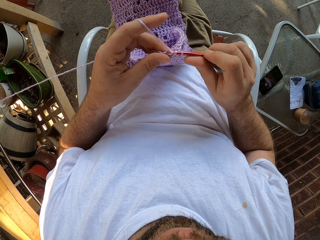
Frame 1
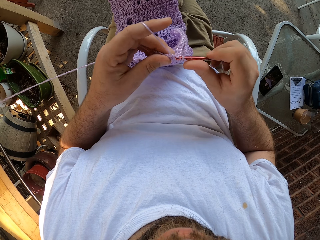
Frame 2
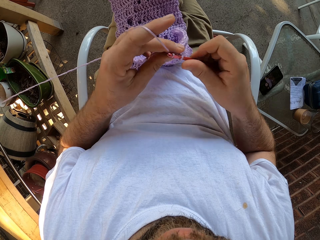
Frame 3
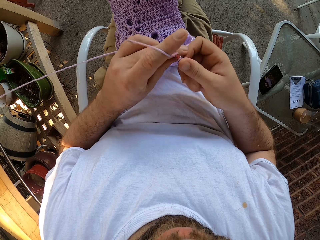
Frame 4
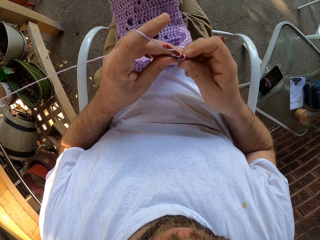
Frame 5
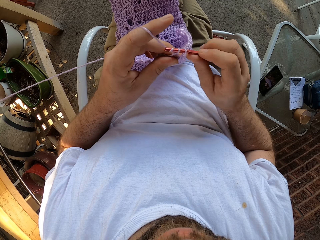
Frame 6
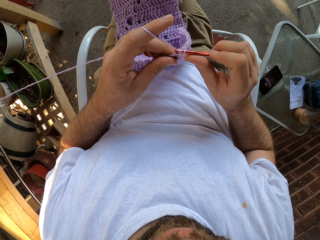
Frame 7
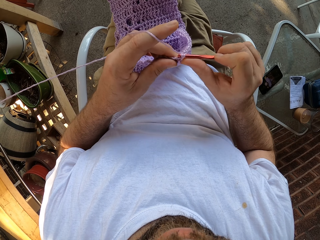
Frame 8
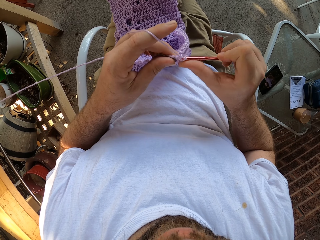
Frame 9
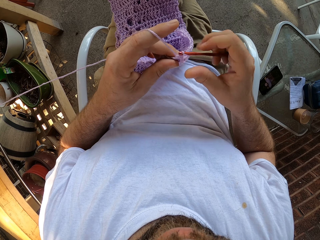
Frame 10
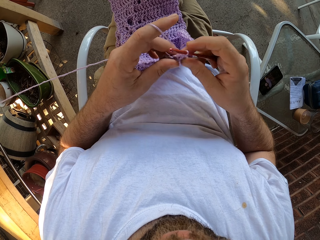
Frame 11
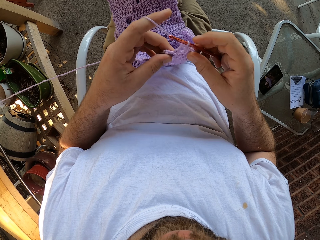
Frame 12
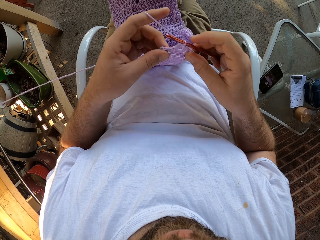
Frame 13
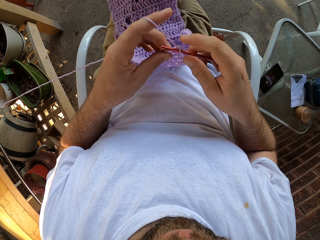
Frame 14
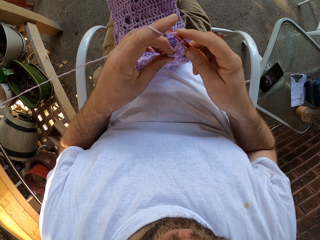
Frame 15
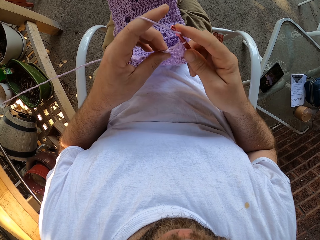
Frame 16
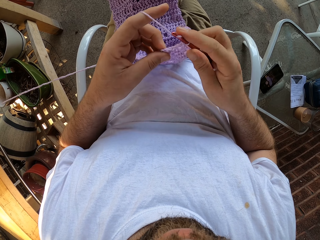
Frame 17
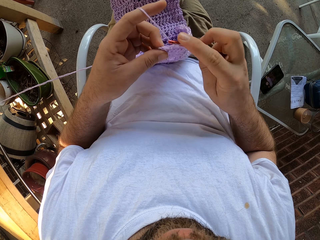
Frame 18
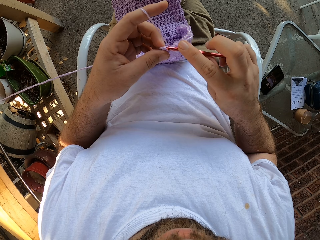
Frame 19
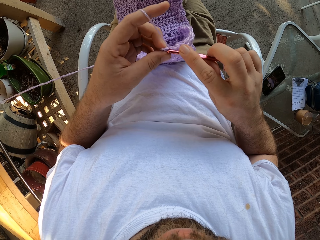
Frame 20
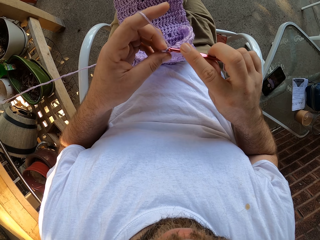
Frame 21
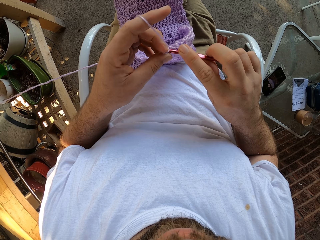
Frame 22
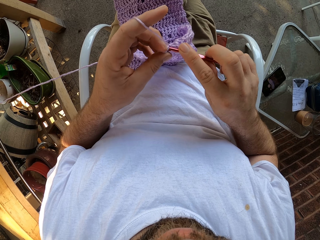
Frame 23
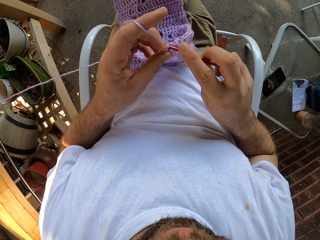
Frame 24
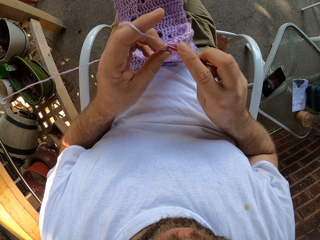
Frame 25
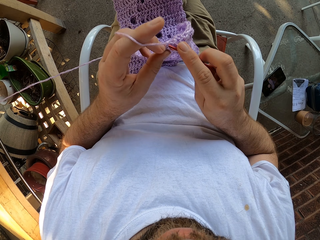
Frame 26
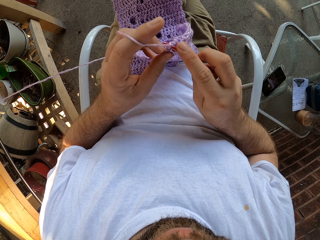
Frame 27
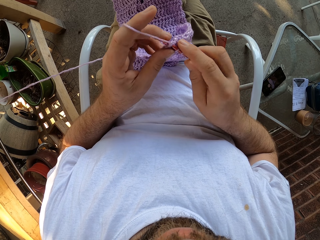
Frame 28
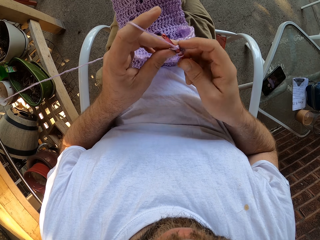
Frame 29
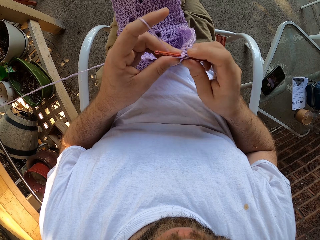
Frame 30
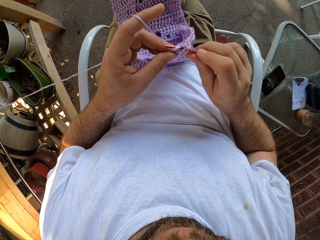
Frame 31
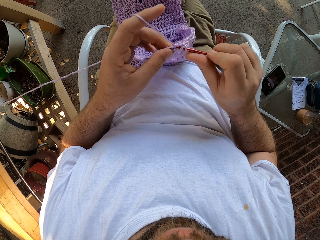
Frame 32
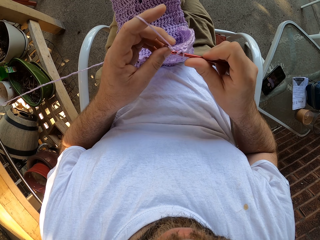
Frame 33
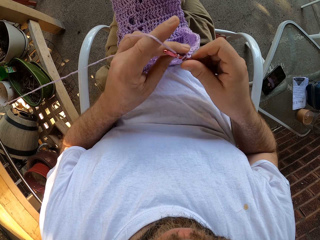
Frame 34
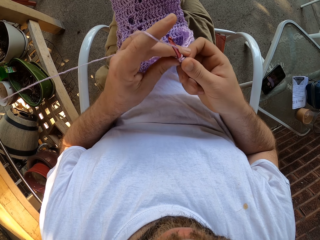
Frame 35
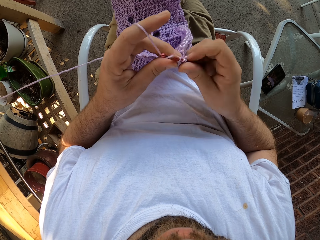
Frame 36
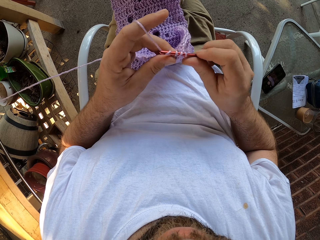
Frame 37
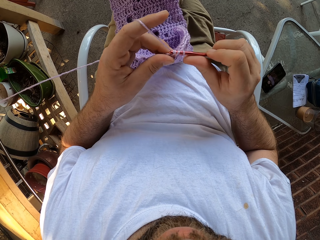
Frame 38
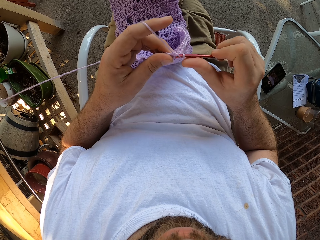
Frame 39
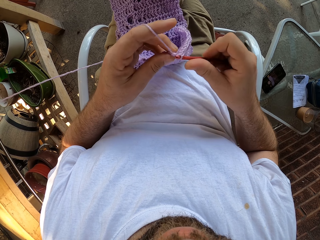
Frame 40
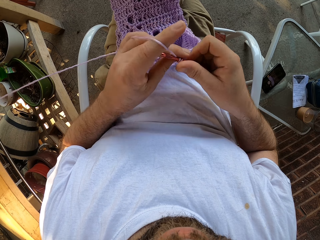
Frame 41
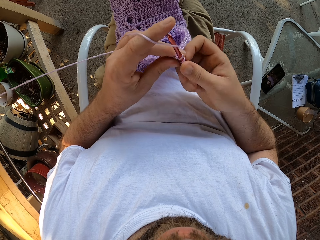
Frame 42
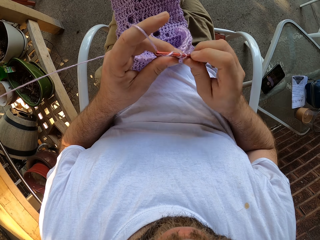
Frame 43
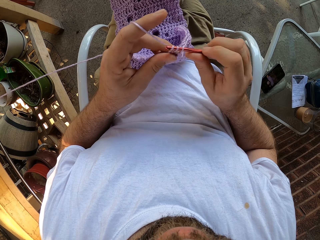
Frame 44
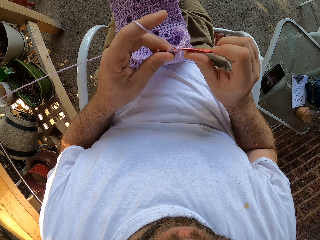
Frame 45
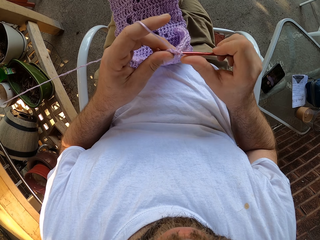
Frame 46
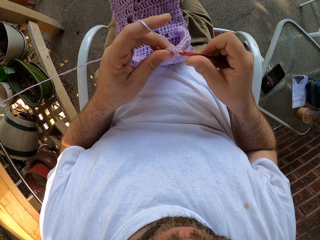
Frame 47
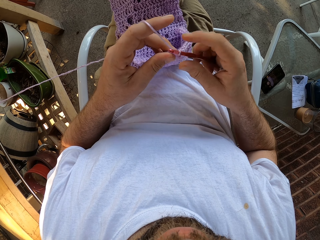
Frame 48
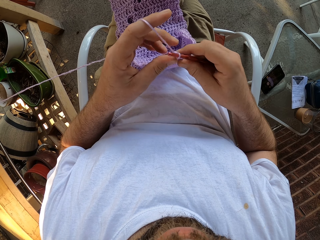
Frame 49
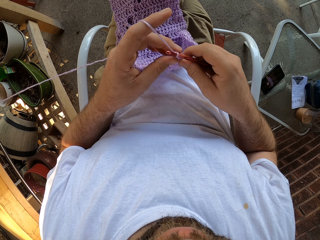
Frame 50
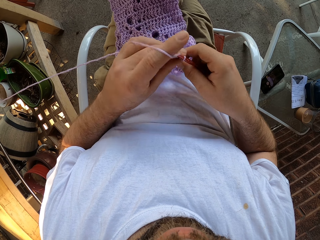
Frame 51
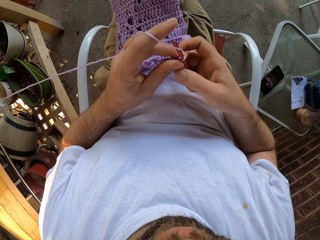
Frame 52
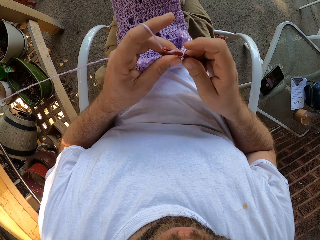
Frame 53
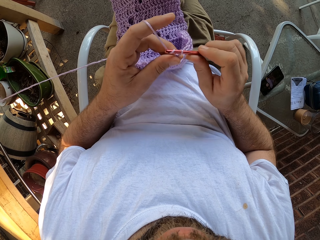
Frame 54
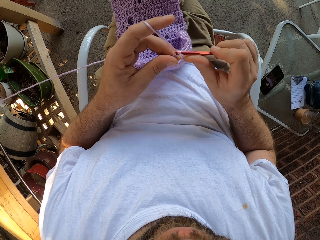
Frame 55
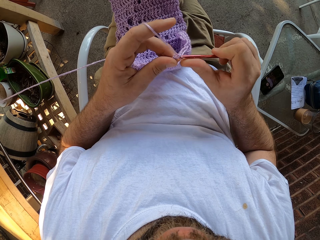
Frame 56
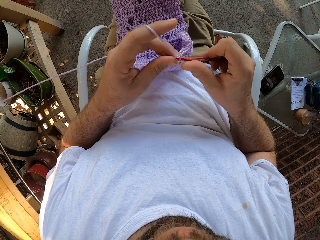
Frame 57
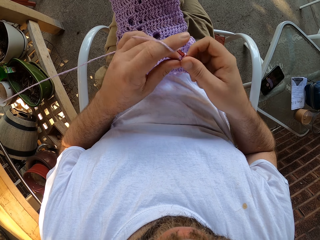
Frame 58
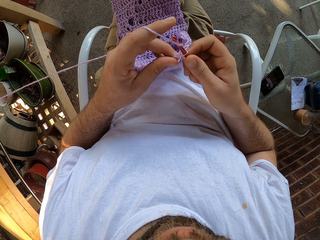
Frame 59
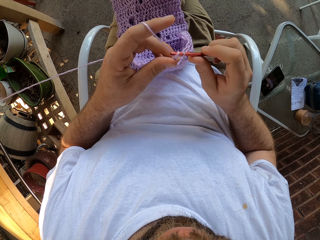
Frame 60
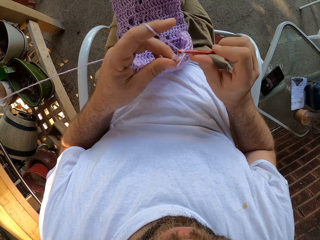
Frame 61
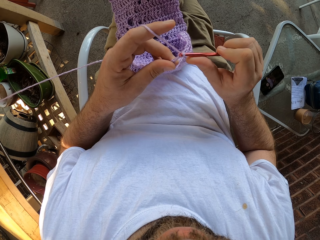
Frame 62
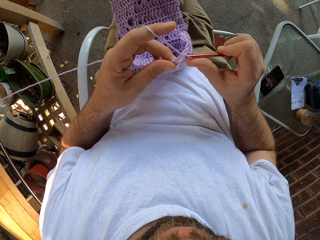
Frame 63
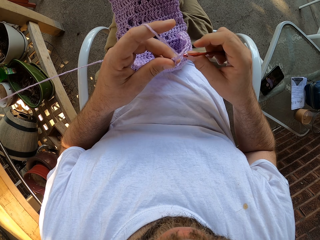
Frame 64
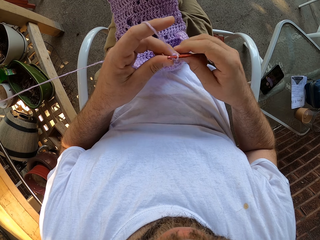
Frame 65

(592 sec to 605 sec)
The camera wearer pulls the crochet. They weave the fabric. They stretch the fabric. They weave the fabric. They pull the crochet. They weave the fabric. They weave the fabric again.

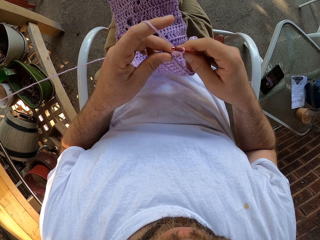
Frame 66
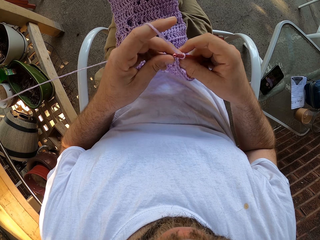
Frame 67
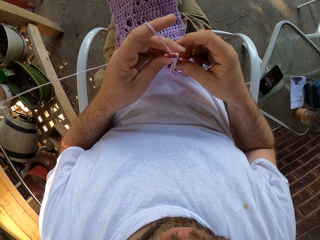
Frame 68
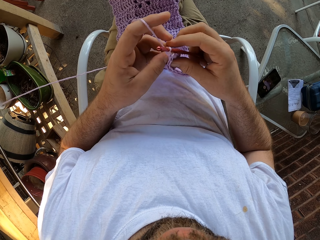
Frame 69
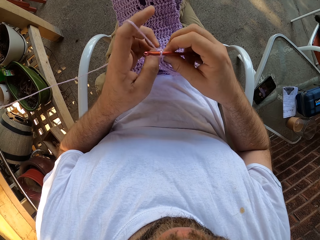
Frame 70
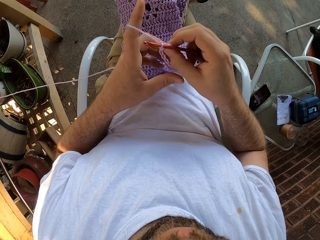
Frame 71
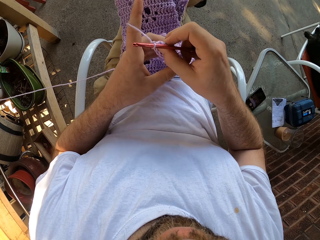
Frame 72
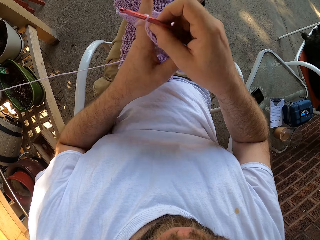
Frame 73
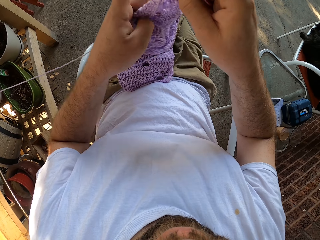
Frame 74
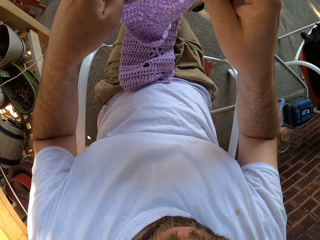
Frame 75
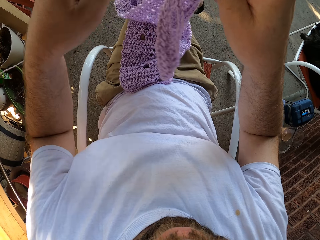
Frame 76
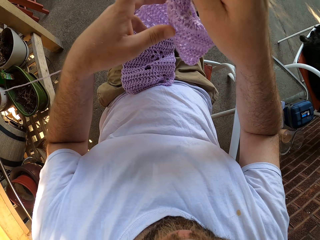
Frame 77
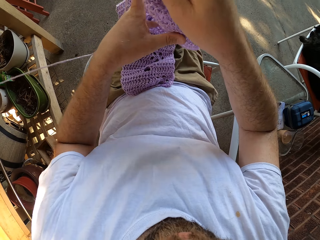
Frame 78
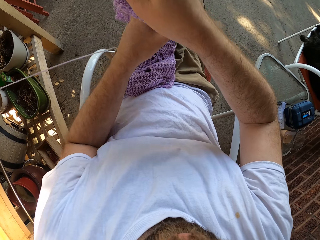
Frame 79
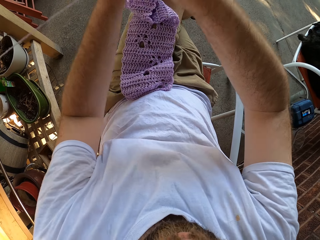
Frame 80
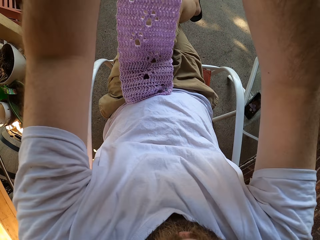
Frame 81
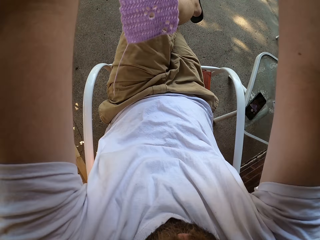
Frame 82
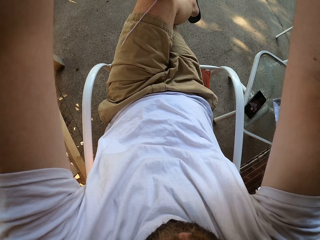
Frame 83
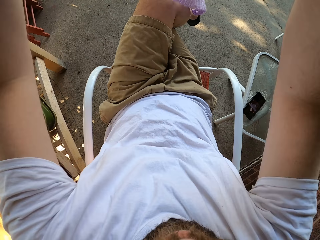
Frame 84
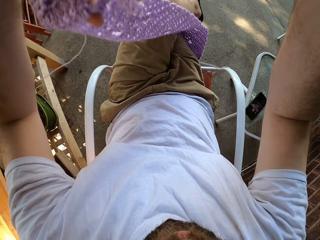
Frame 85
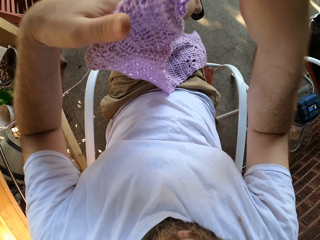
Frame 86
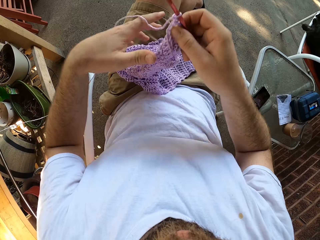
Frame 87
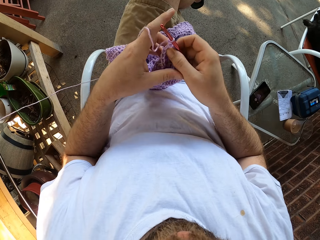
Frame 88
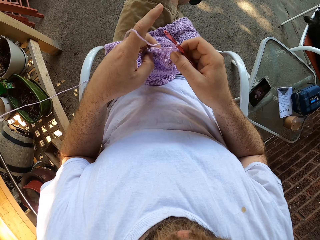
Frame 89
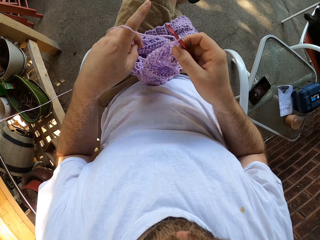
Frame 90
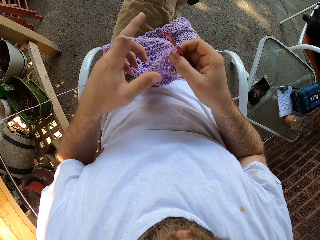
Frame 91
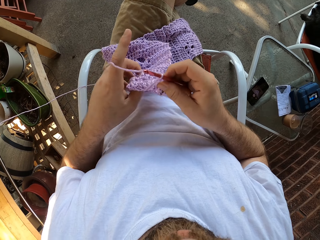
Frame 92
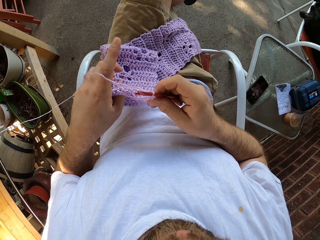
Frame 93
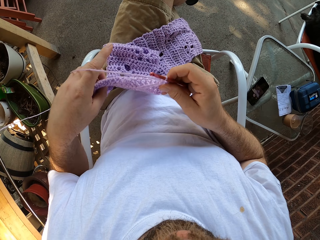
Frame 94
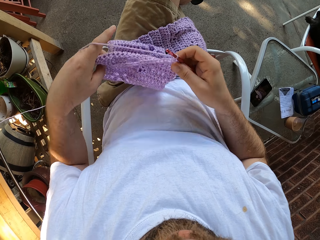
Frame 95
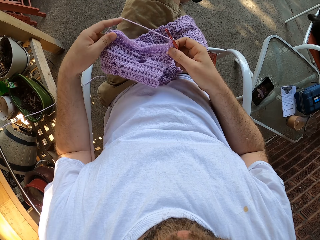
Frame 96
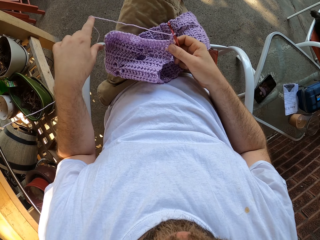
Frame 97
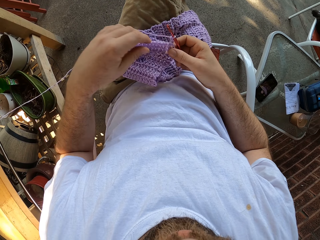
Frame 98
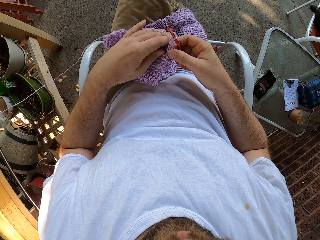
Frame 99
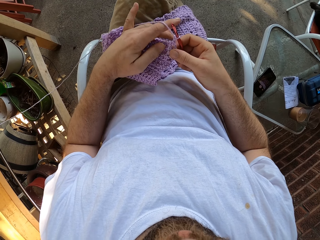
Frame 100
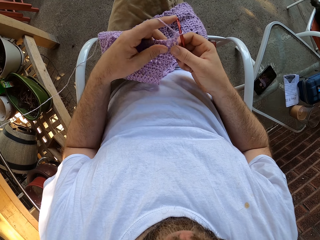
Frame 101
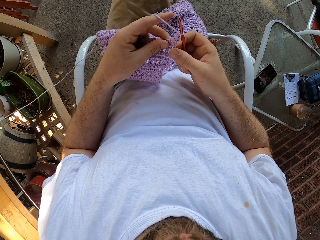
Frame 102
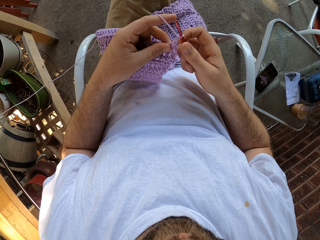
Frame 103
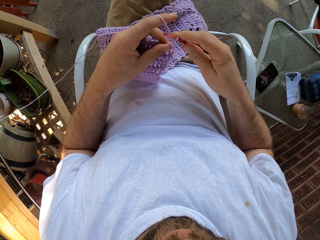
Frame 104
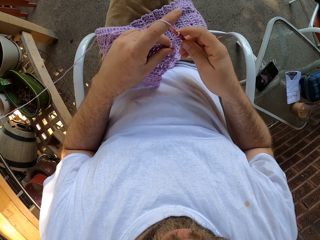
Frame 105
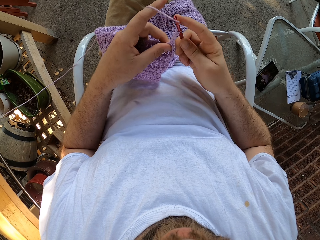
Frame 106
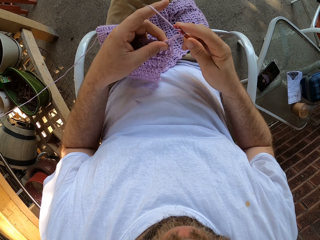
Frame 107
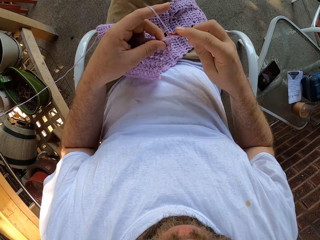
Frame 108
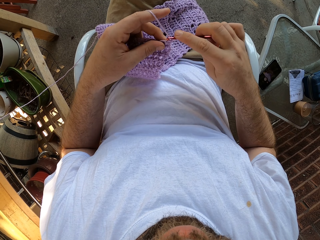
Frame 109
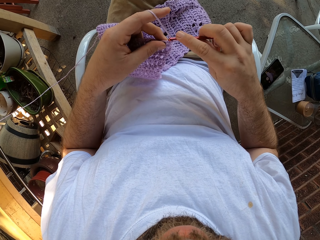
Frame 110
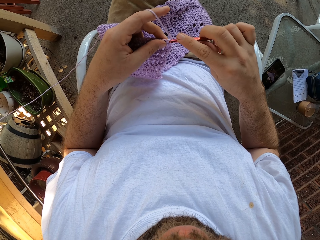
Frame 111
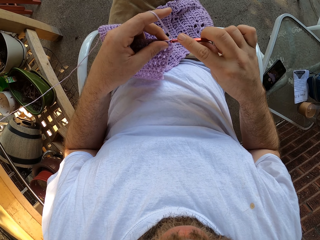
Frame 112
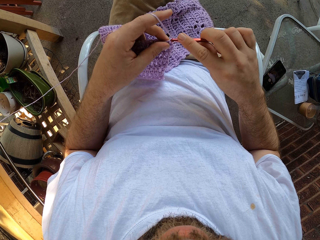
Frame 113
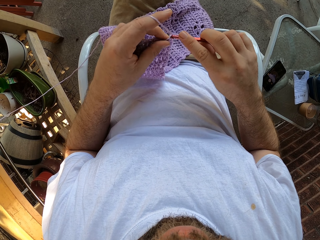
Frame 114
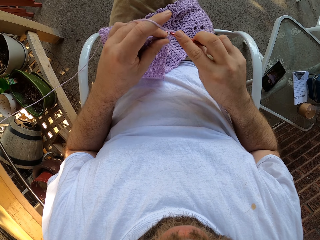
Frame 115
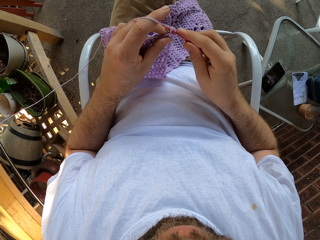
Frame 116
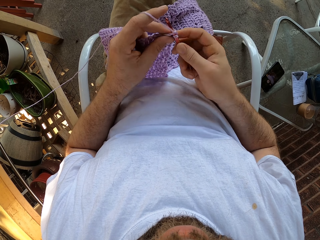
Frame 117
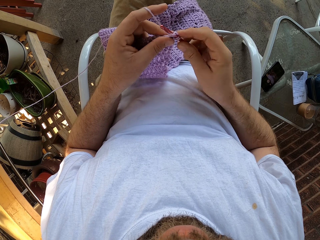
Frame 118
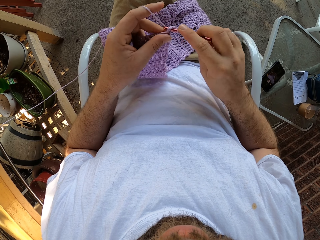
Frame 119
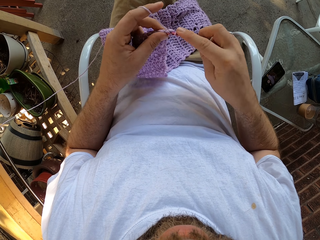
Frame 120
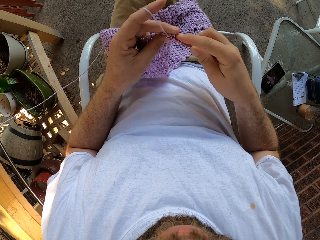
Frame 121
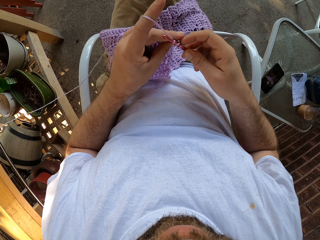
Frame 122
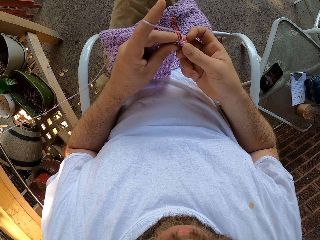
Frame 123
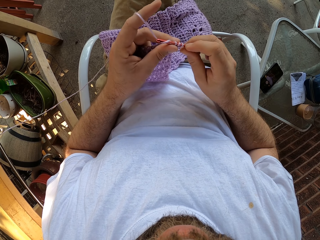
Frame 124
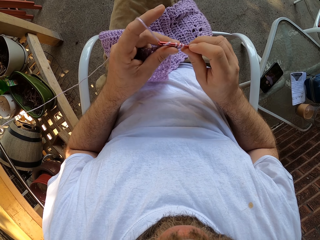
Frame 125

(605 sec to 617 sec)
The camera wearer lifts the crocheted wool with both hands. He drops the crocheted wool on his lap. He crochets with the wool and the crochet pin.
